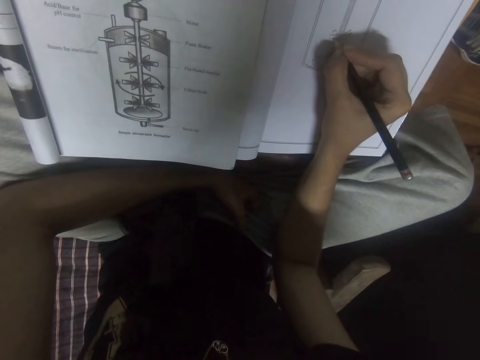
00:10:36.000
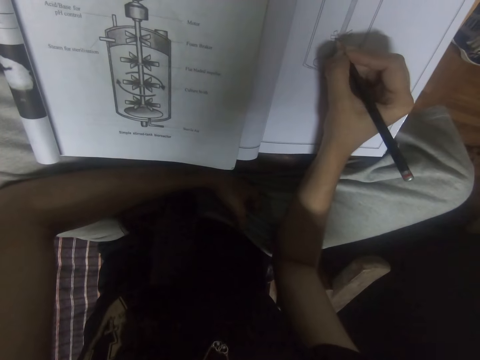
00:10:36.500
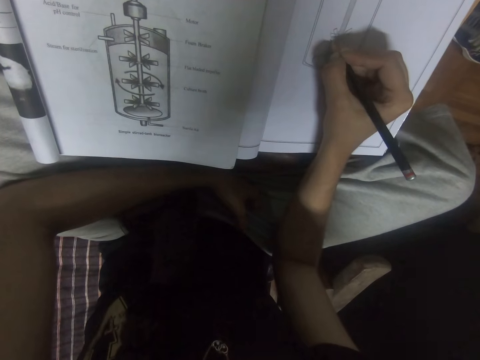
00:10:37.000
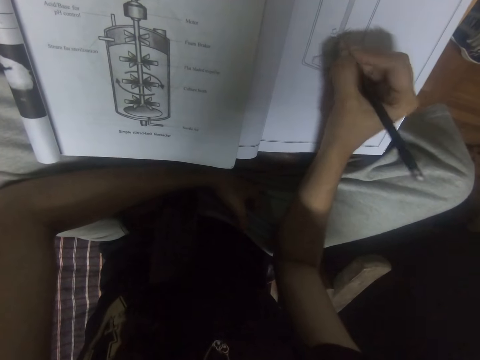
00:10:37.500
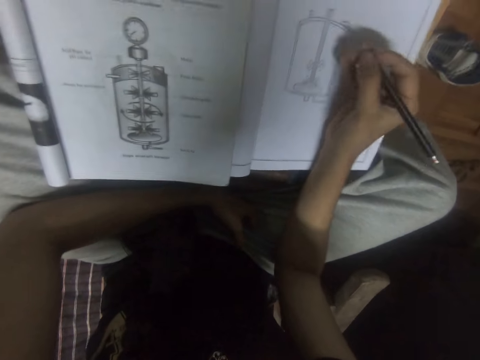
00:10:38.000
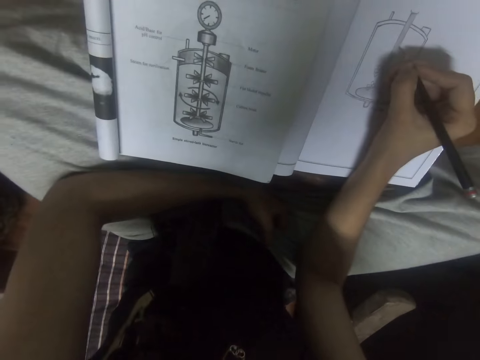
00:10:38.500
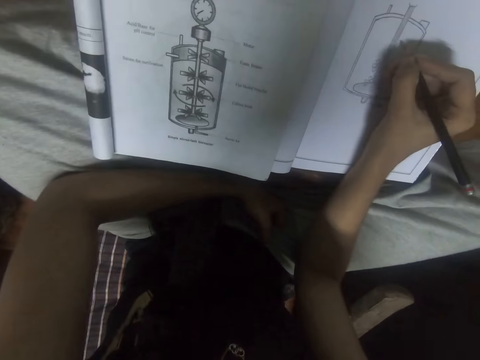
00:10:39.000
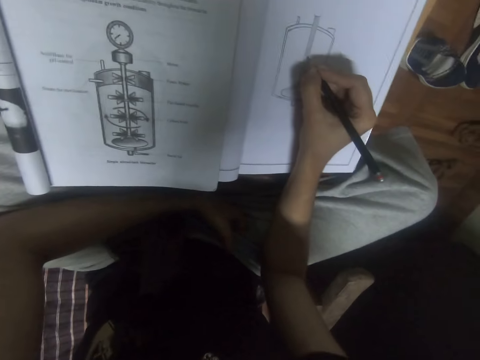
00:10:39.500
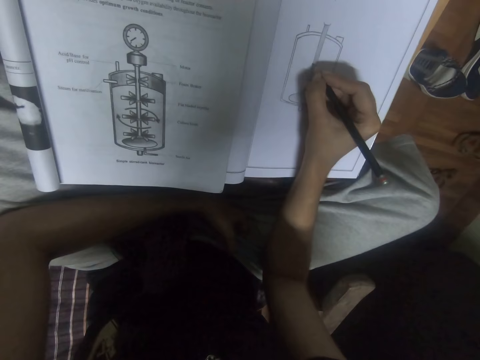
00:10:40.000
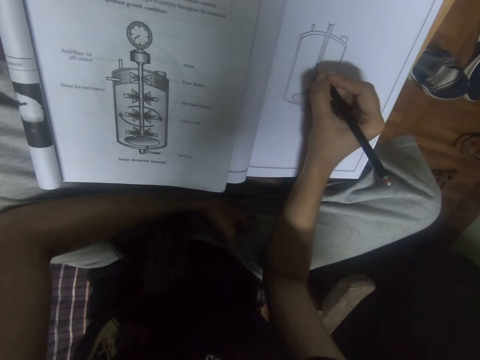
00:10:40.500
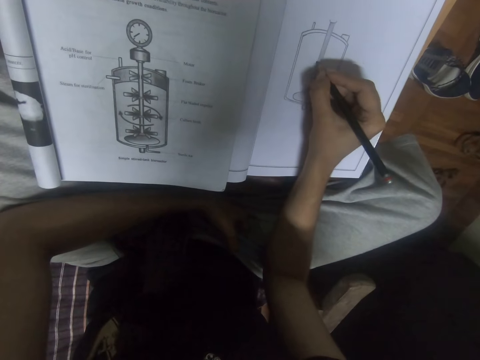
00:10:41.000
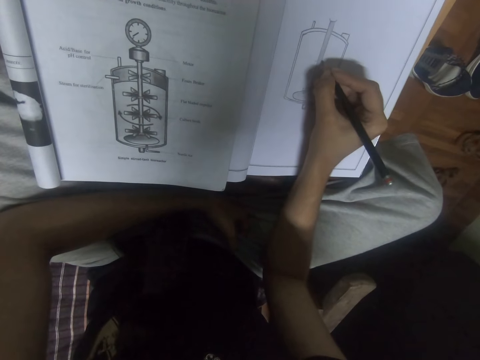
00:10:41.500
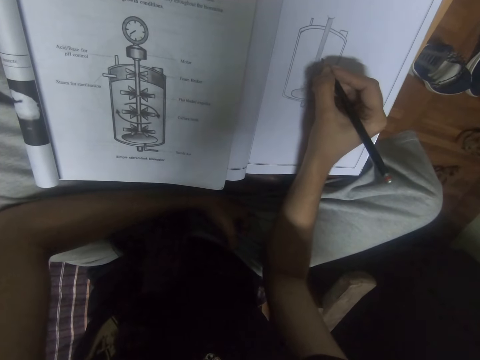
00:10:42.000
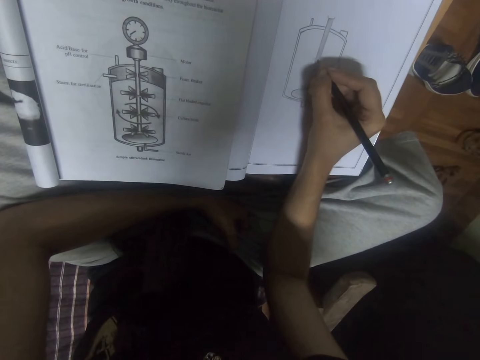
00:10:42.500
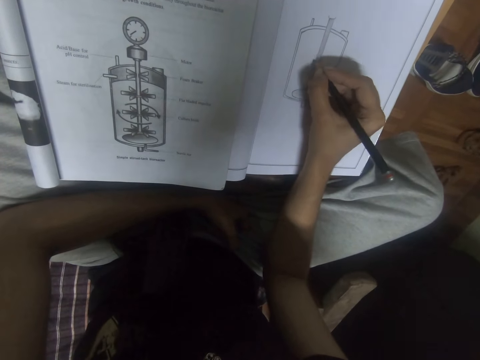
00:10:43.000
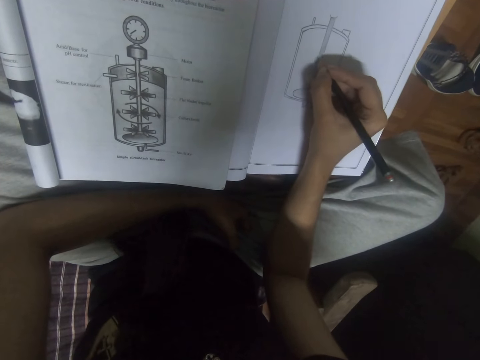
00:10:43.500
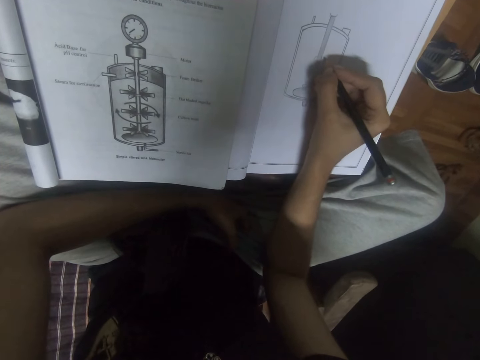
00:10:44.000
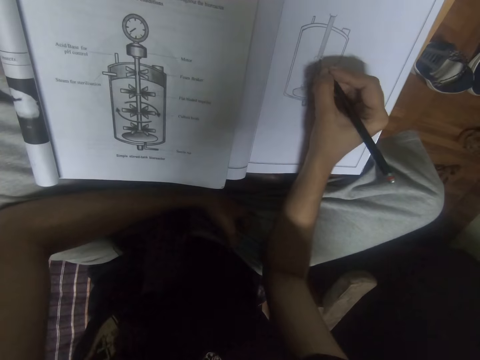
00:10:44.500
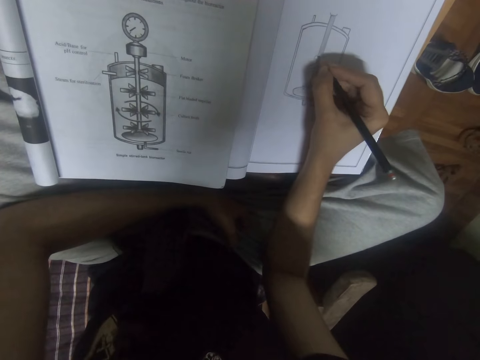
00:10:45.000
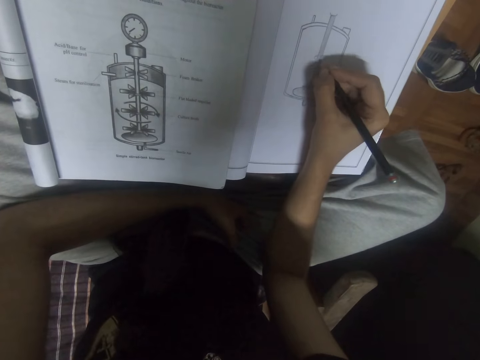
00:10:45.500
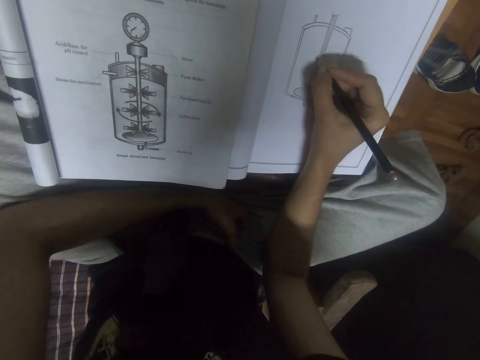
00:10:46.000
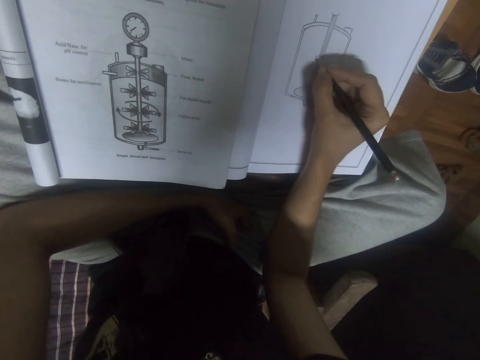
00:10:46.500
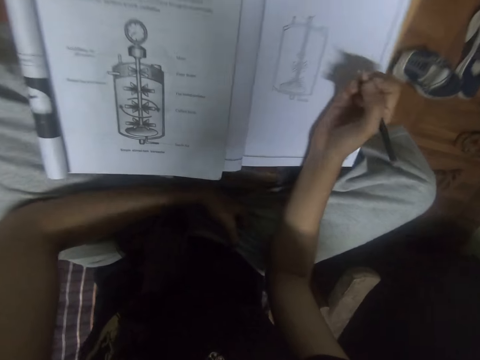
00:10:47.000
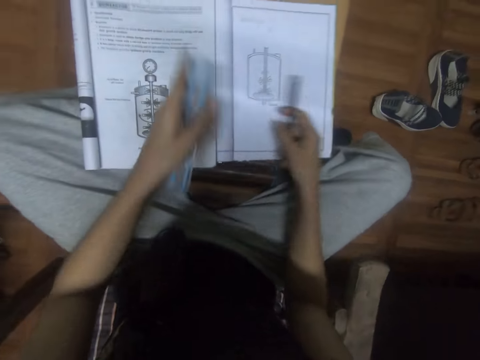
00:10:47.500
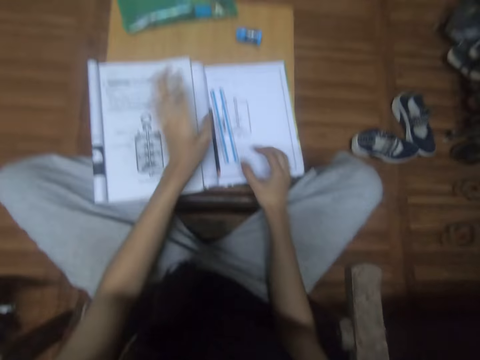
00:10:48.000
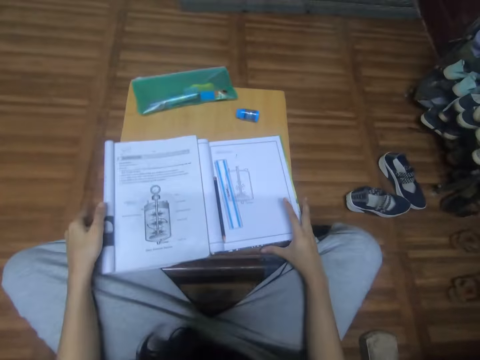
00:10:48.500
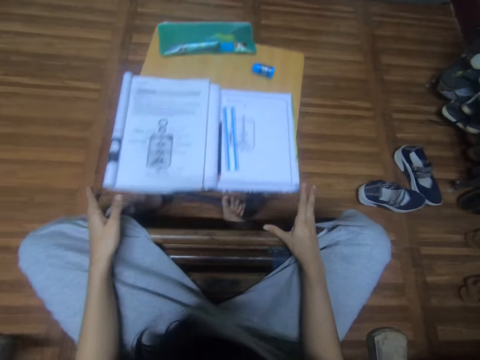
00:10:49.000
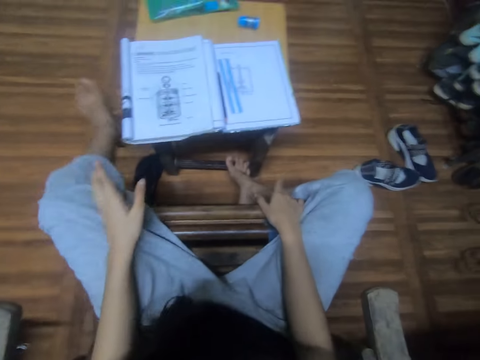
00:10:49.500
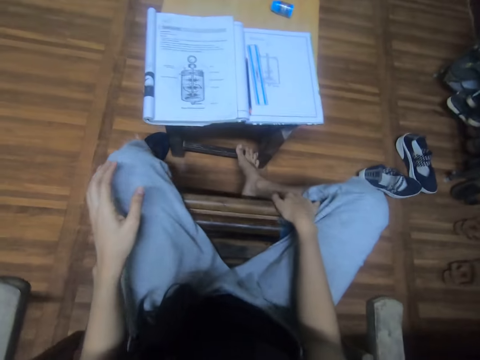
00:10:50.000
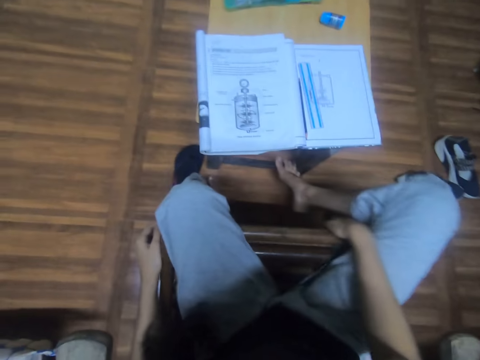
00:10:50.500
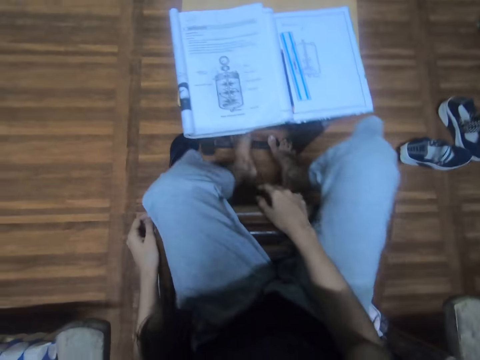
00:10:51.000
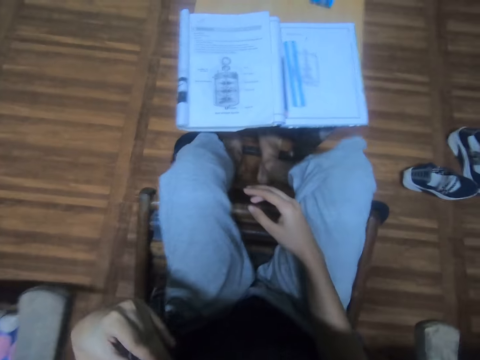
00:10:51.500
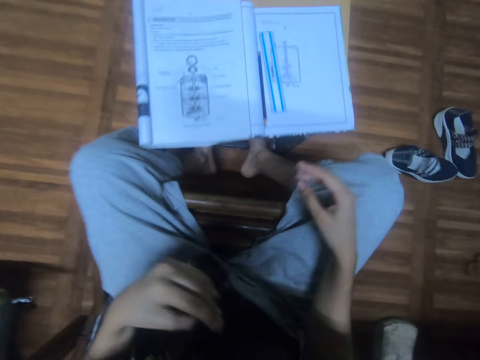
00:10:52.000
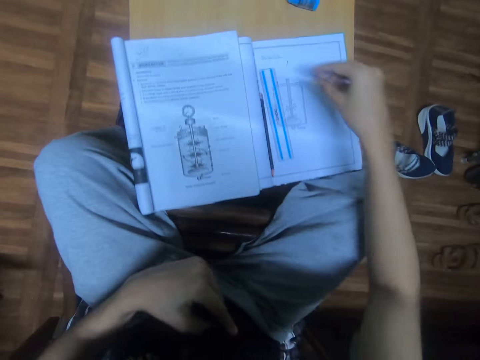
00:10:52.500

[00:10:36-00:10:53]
The camera wearer pauses. He draws. He places the pencil and the ruler on the book. He moves the table away with his legs.

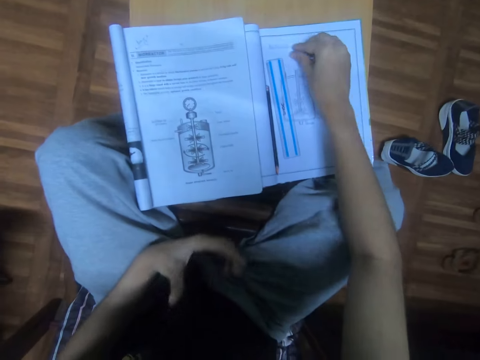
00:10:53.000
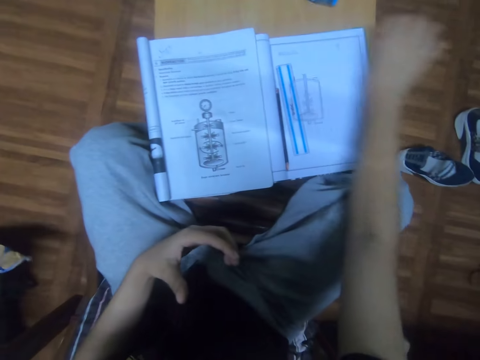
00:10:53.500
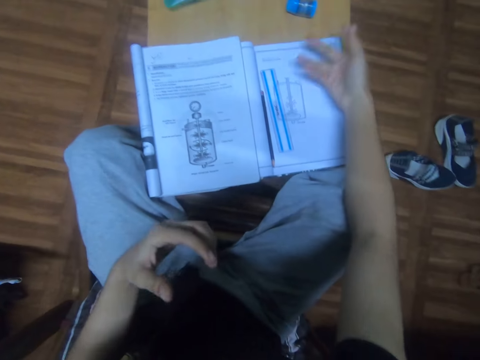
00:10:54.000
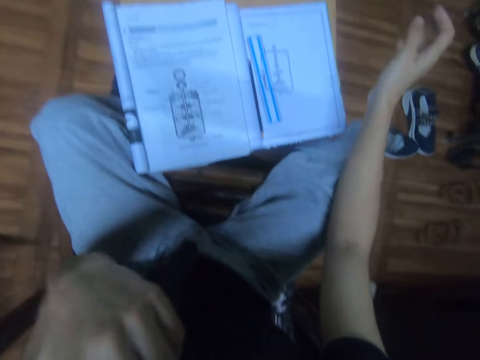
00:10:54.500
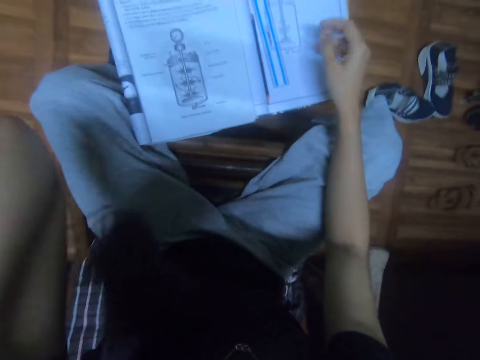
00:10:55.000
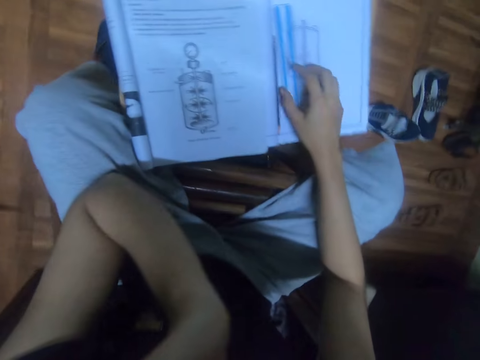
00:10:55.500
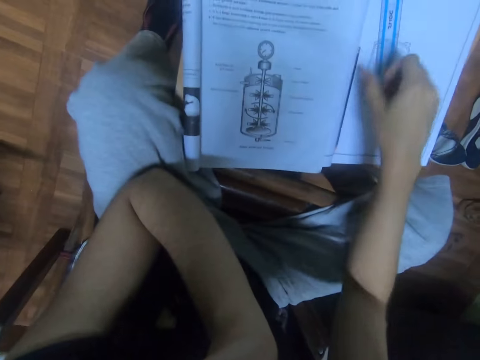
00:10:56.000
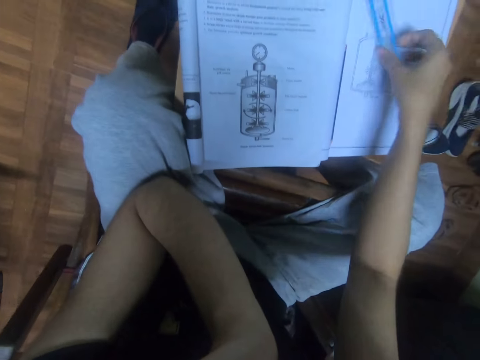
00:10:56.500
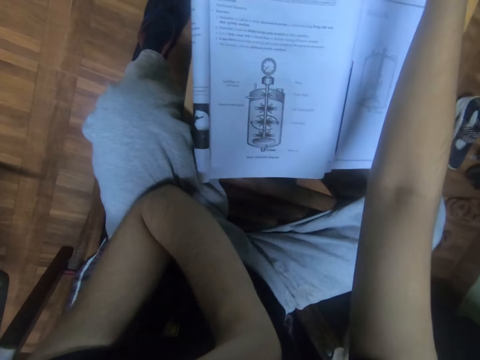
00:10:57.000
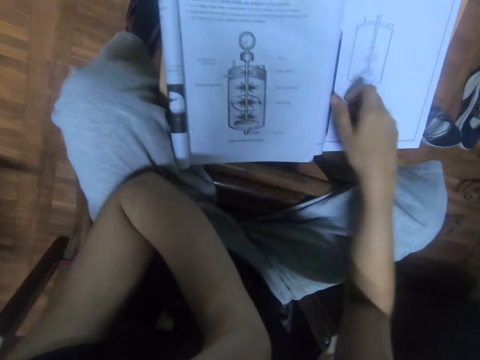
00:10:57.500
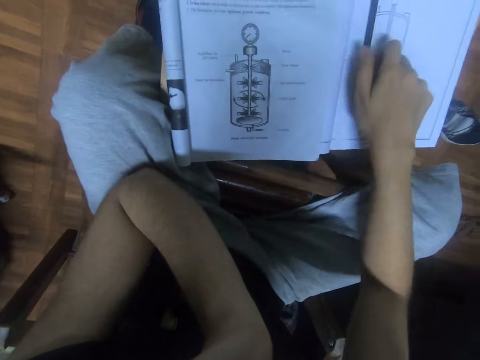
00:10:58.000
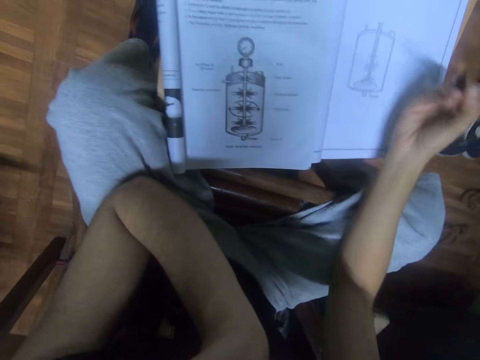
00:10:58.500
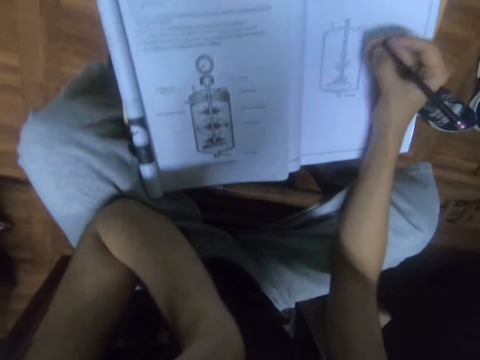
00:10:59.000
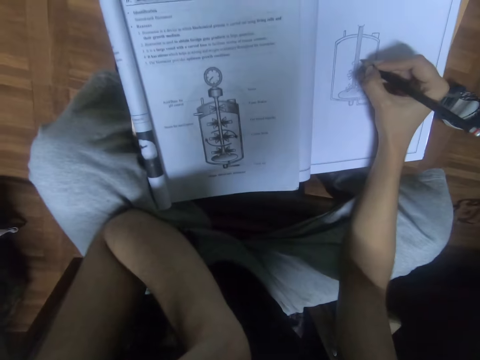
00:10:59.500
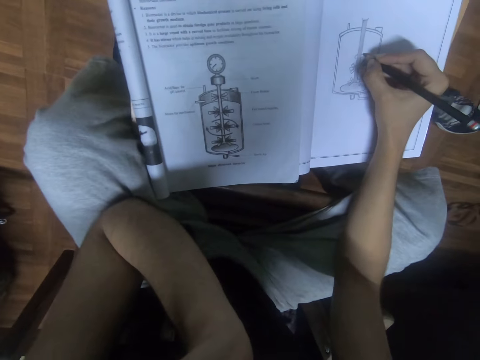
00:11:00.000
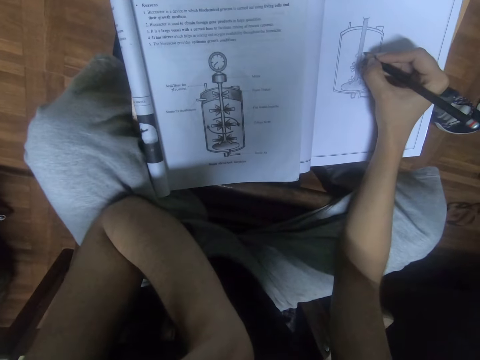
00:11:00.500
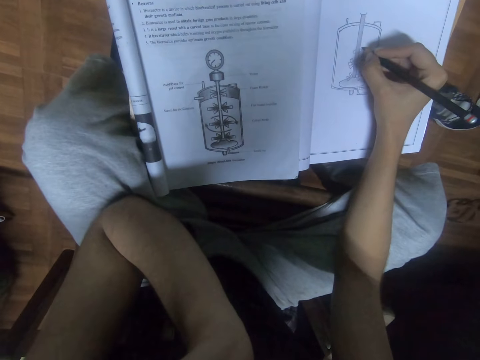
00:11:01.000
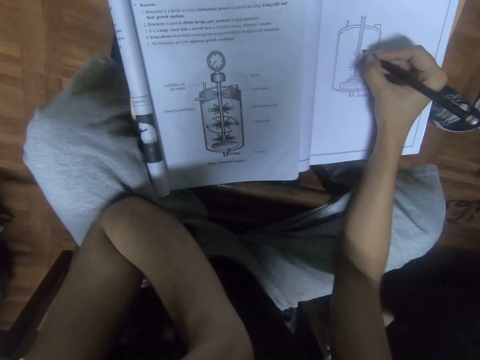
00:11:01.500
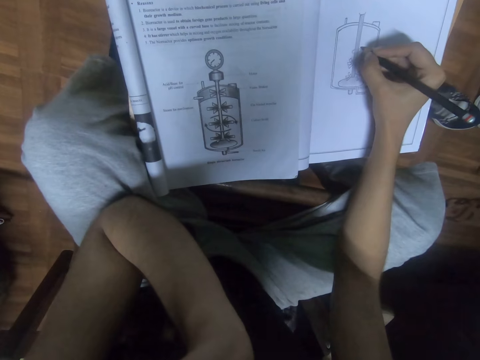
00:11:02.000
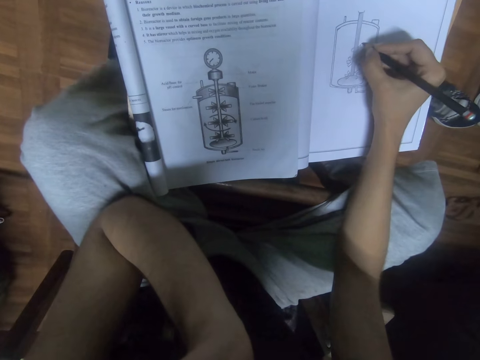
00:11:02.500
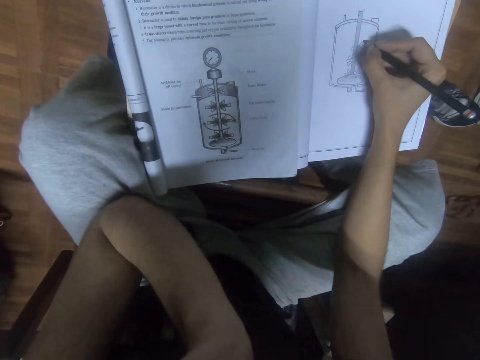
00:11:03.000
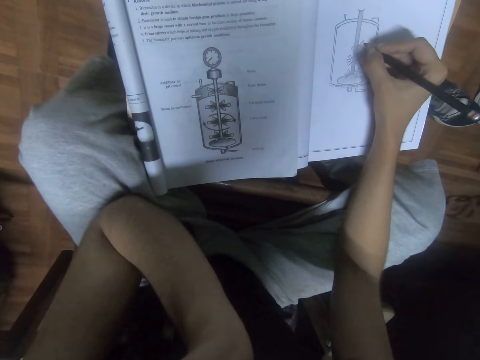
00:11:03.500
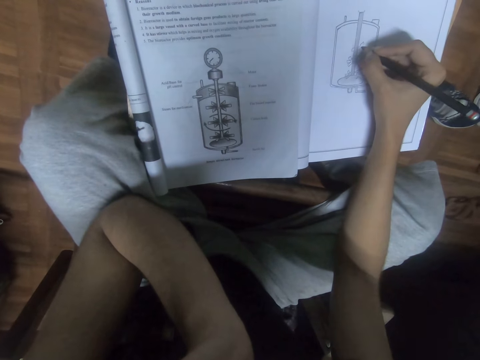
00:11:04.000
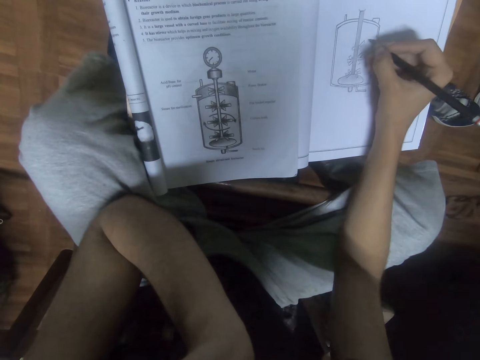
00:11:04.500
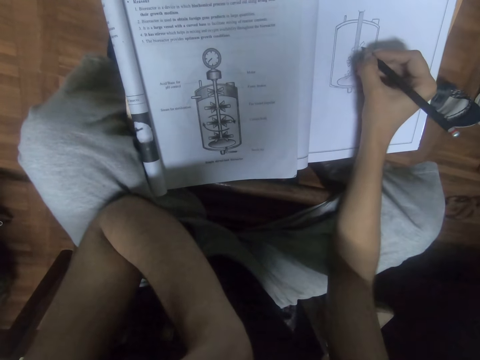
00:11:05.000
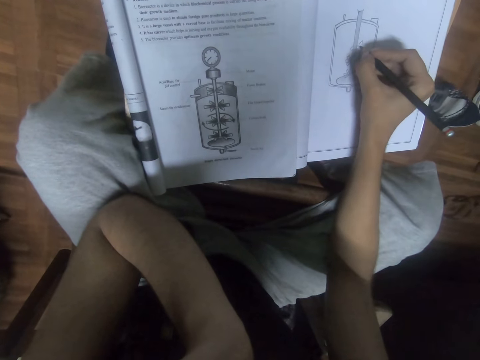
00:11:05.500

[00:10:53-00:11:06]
The camera wearer clears the book. They touch the body. They reposition the ruler. They put the pencils on the table. They pick up a pencil. They draw a picture.
